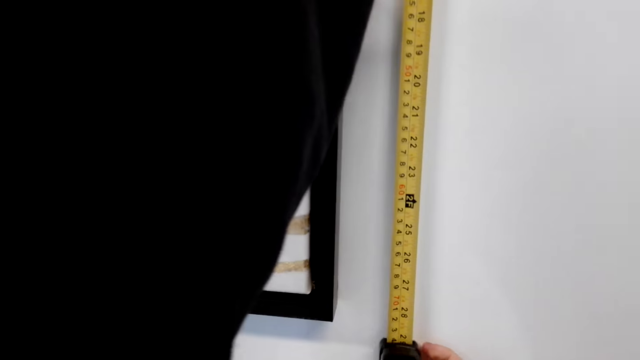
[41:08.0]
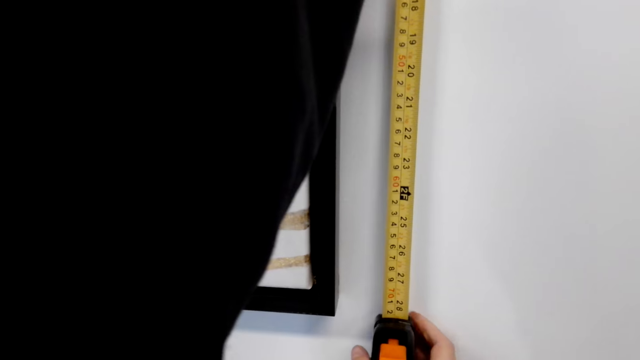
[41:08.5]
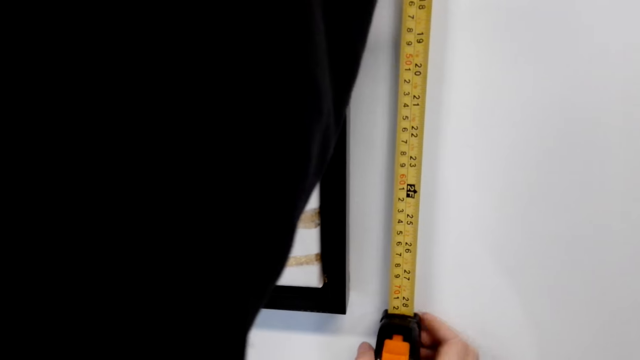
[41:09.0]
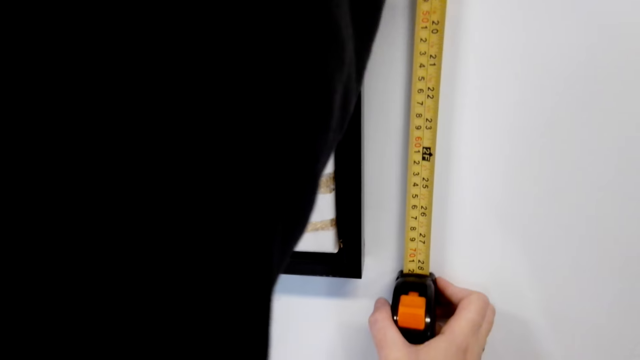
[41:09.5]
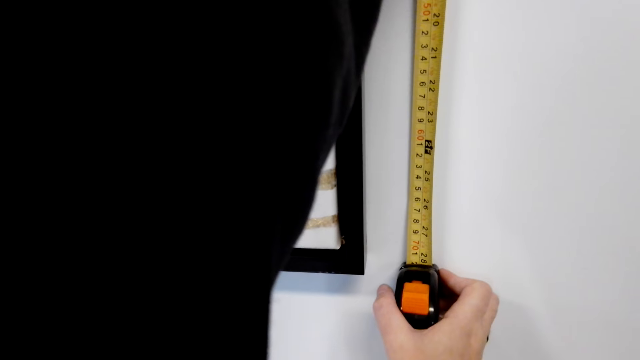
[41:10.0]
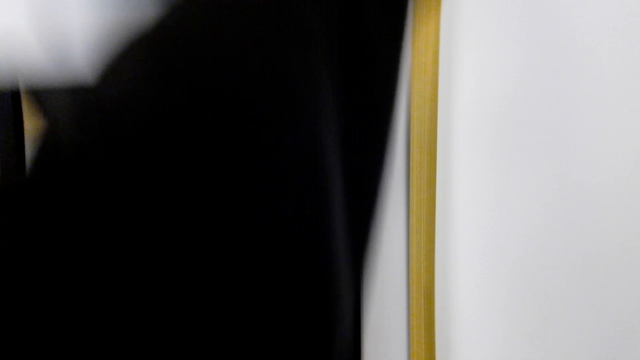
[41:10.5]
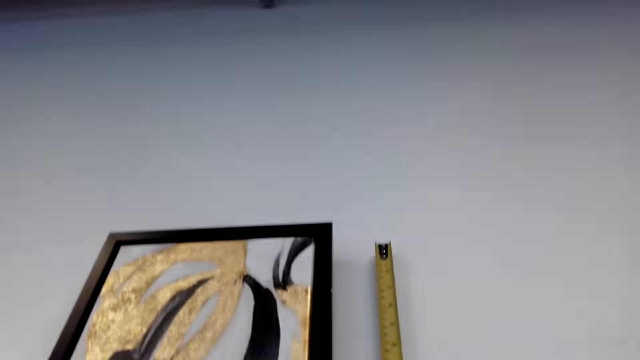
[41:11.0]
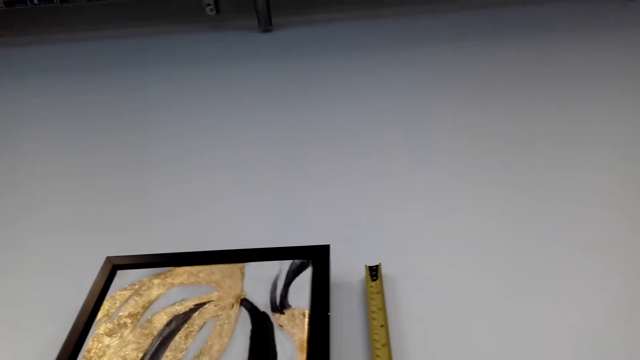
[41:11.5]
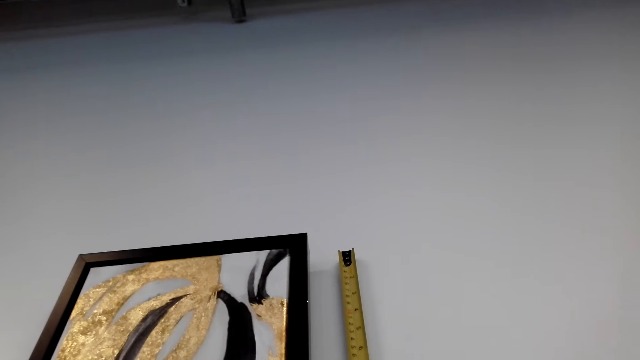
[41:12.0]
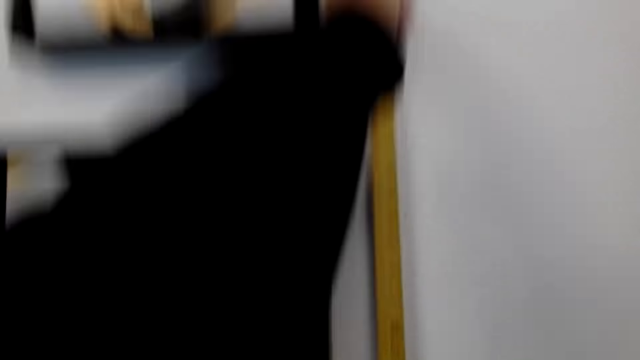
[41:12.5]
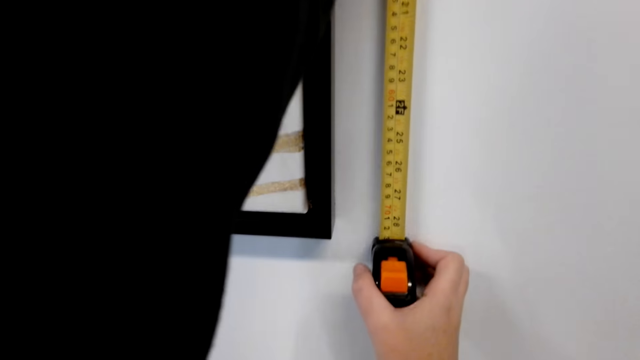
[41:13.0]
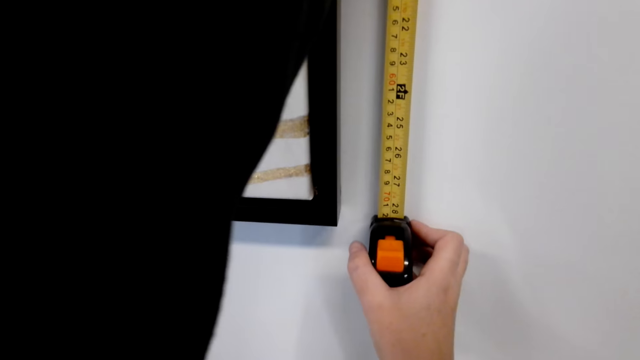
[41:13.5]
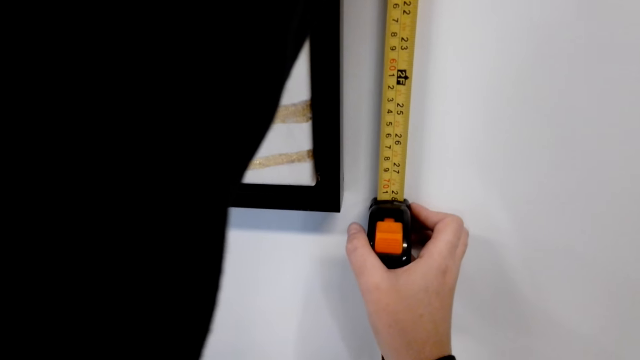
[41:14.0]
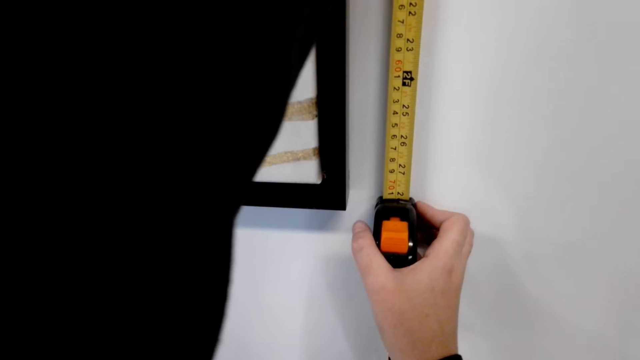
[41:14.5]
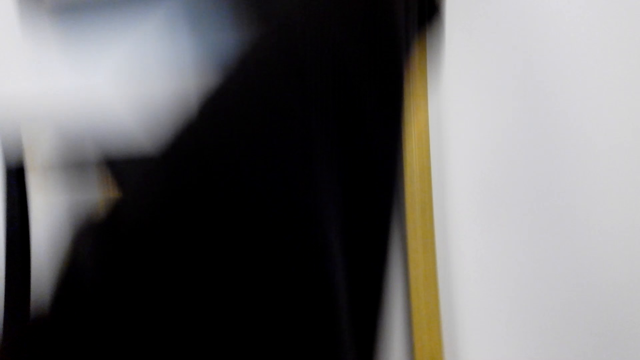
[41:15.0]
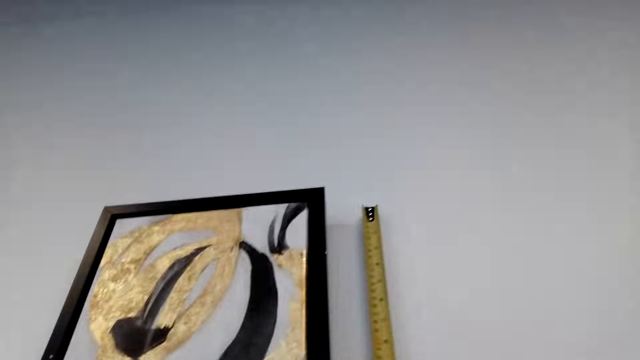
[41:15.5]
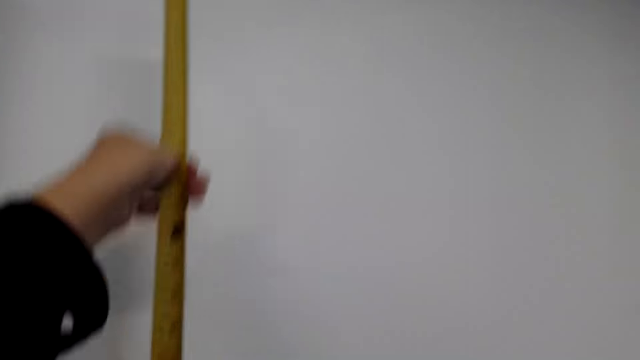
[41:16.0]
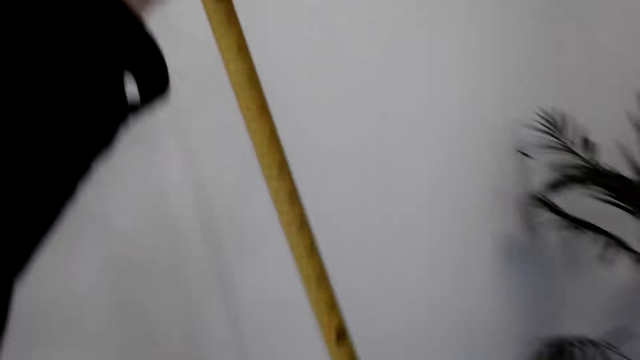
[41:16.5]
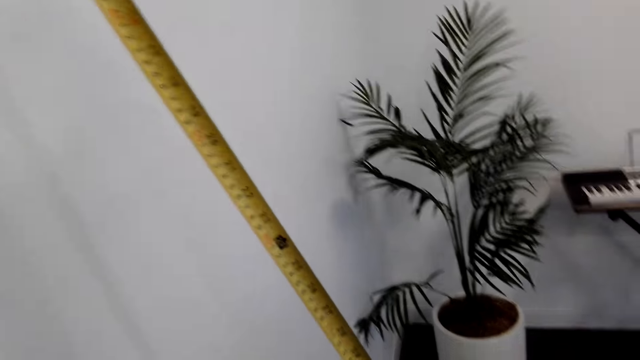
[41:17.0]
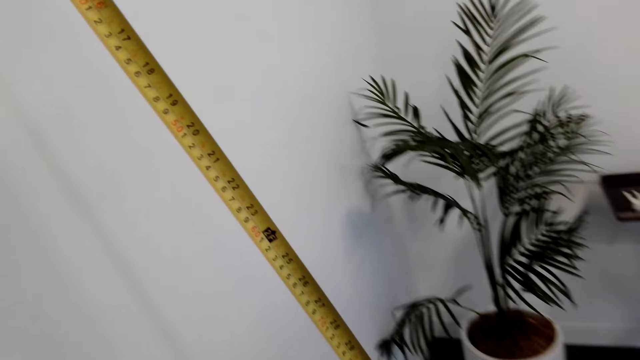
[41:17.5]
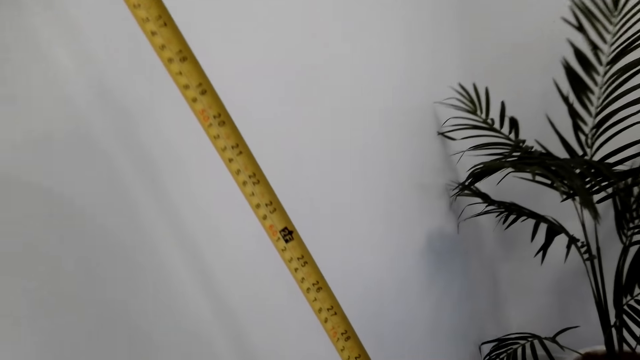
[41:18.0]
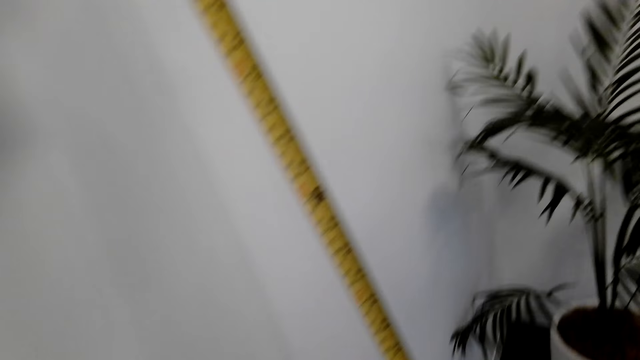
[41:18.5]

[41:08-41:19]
The camera wearer looks on the wall. They look at the tape measure.

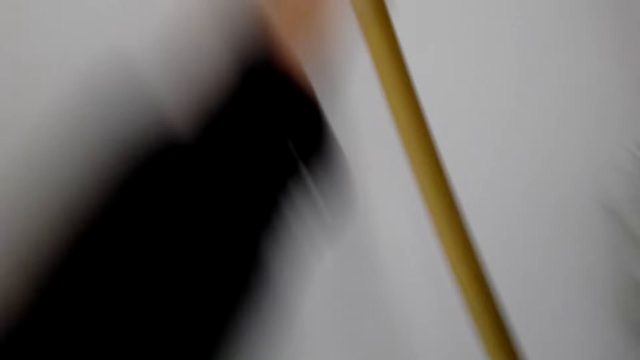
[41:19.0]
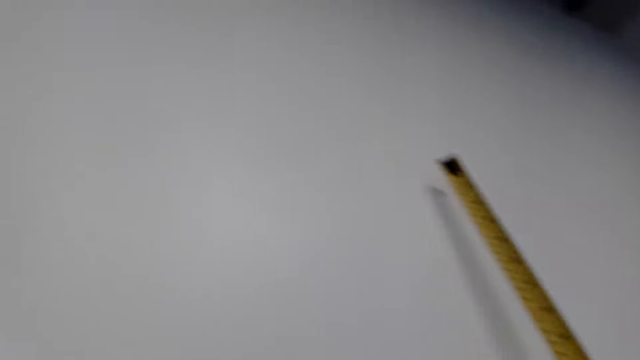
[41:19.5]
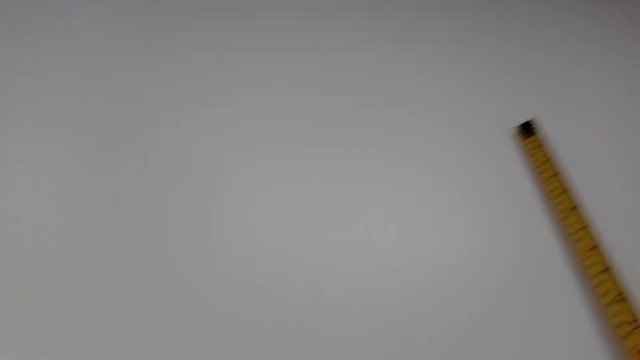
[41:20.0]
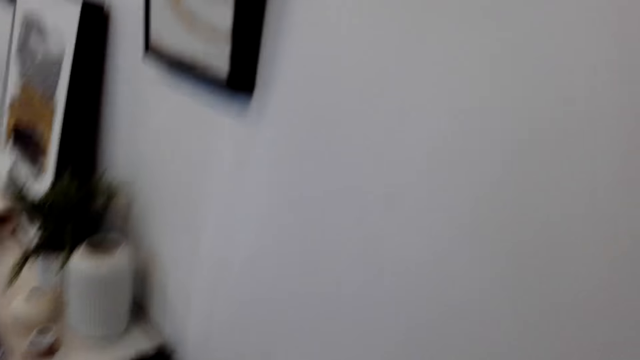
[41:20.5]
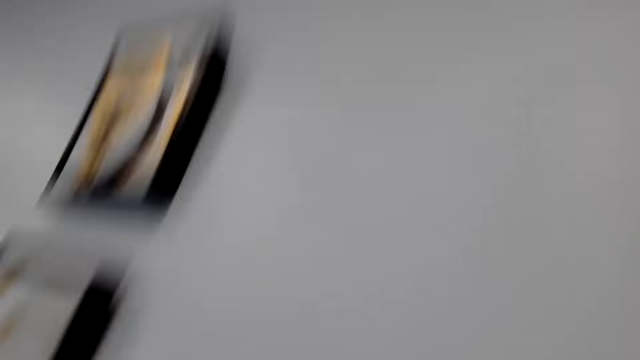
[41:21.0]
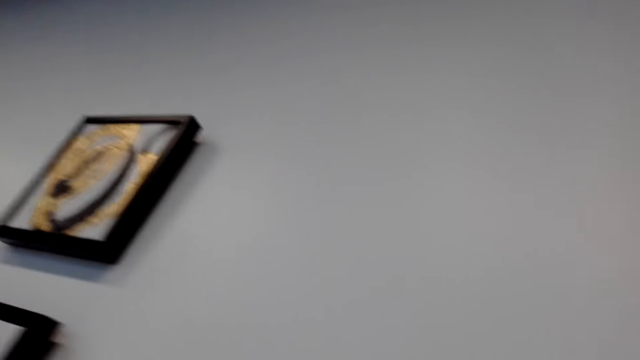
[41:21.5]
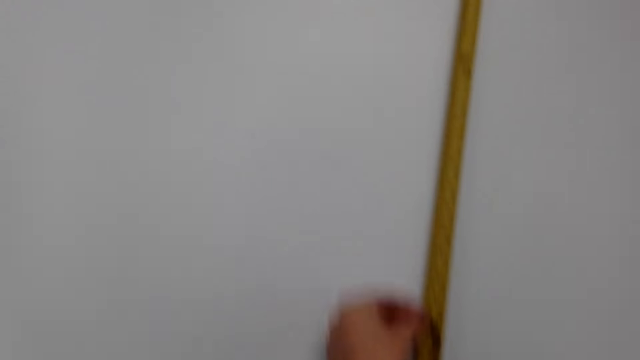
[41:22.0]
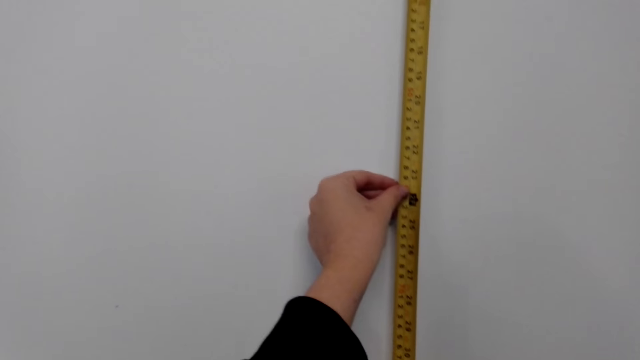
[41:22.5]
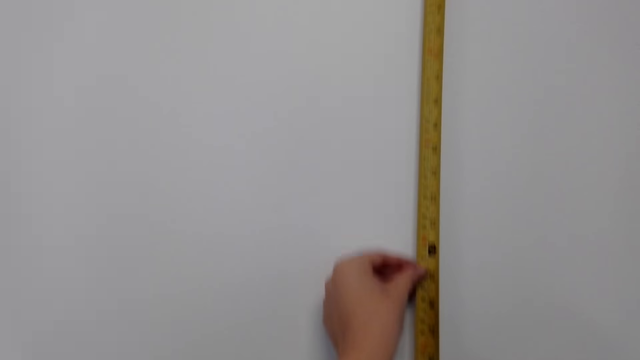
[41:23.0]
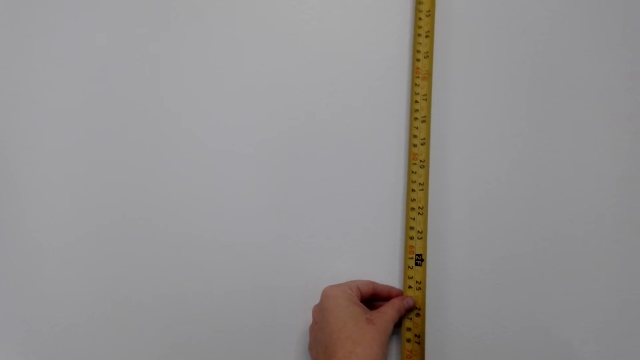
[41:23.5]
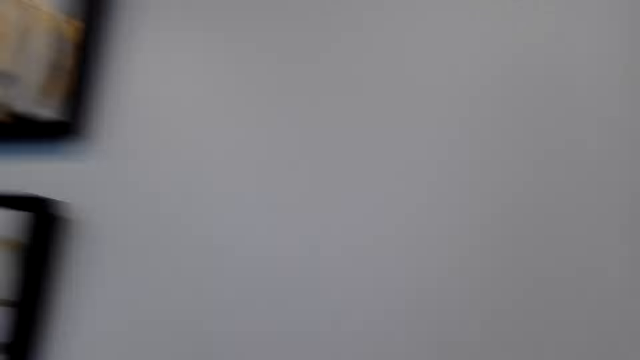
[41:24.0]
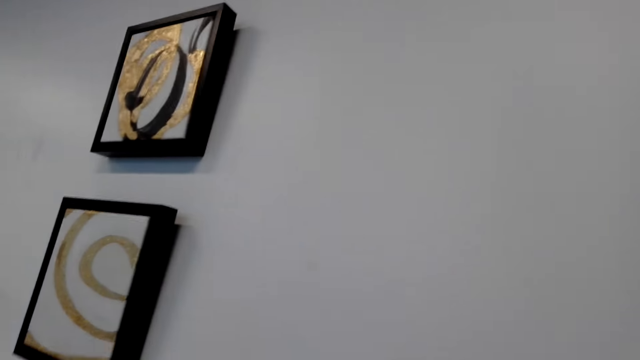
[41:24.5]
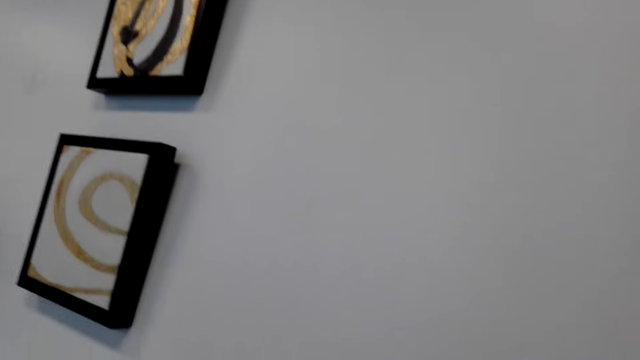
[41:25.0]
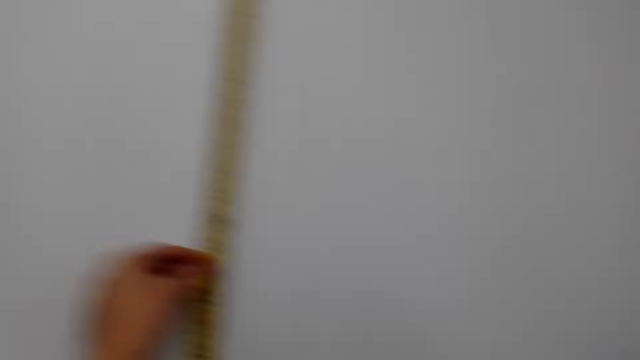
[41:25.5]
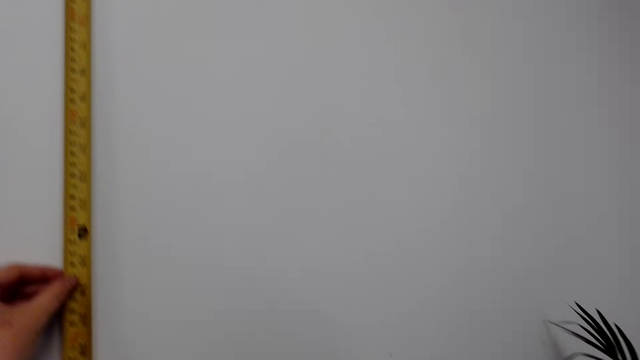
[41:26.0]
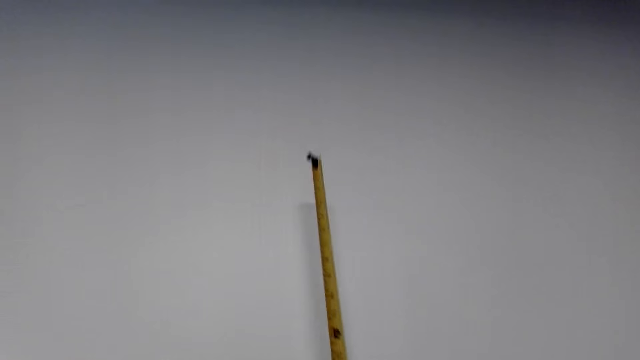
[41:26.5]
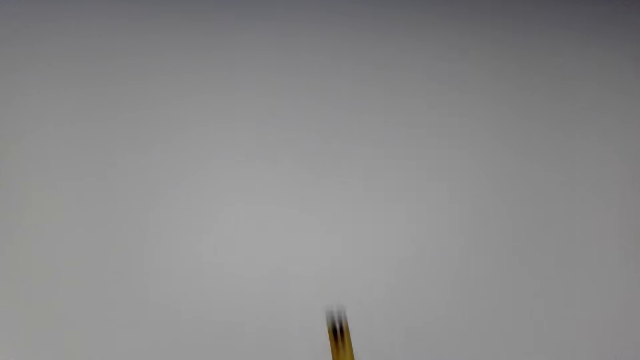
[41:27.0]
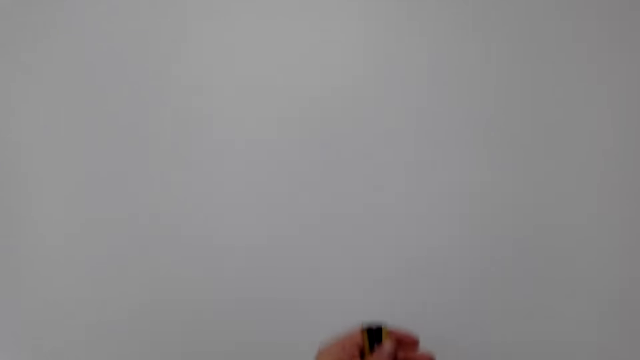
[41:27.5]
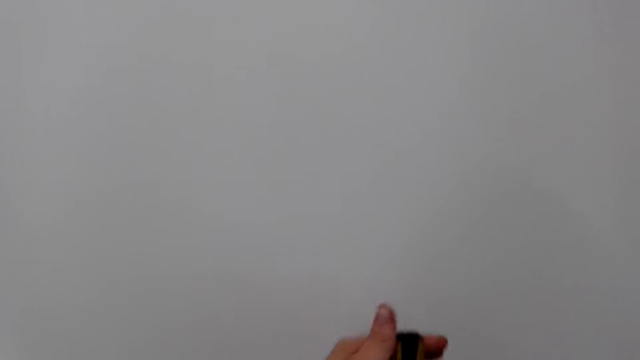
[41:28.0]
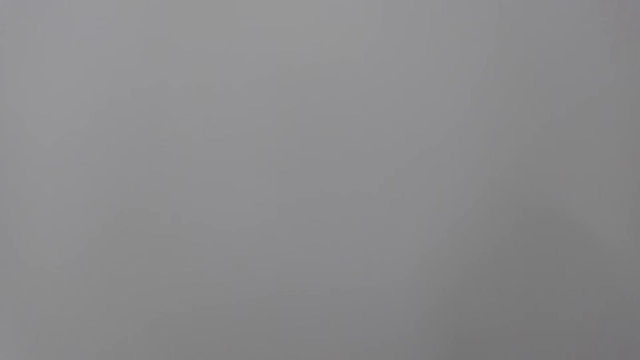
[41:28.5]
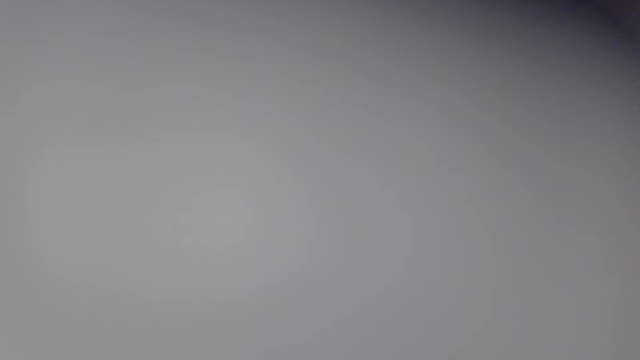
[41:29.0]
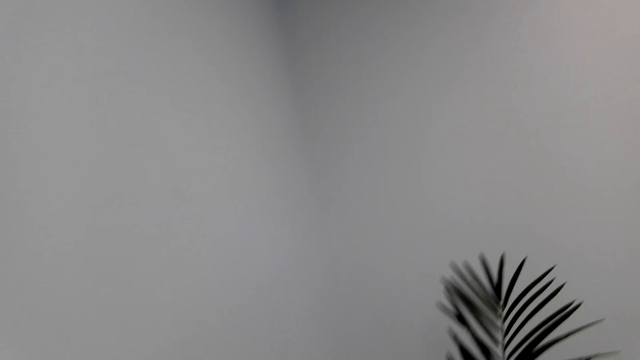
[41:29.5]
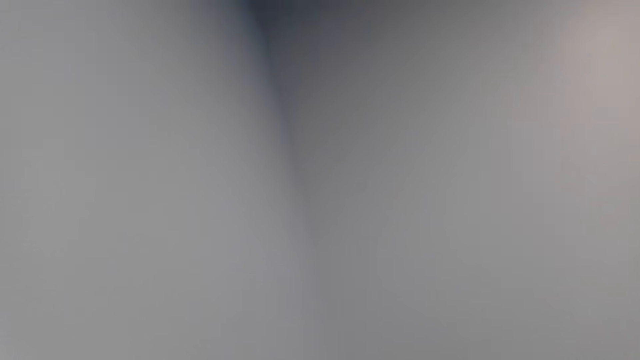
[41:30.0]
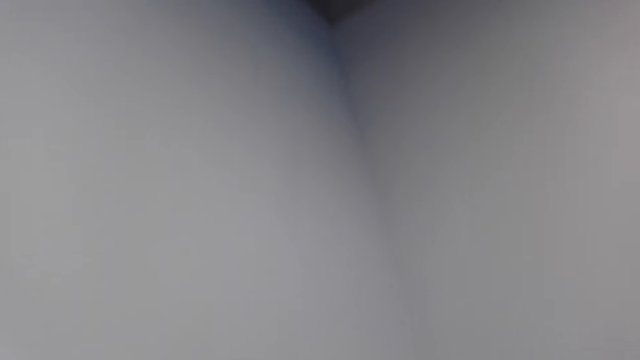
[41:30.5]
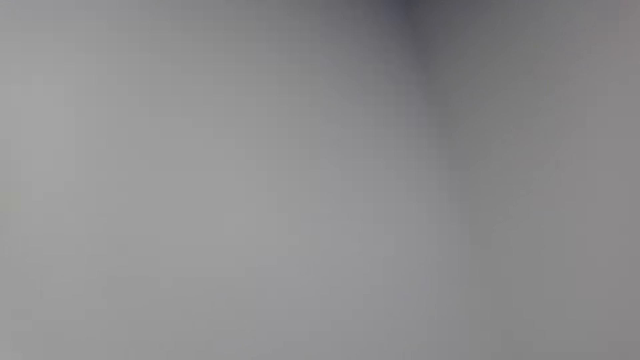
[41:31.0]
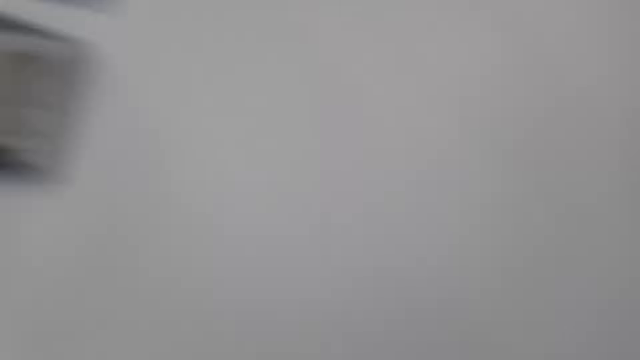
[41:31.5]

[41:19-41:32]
The camera wearer measures the wall with a tape measure. They look around the wall. They measure the wall with the tape measure. They look around. They stare at the wall art. They measure the wall with the tape measure. They touch the tape measure end. They look around.
